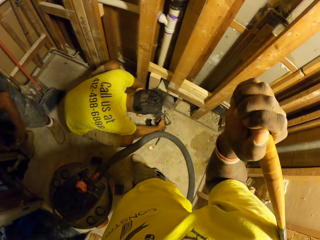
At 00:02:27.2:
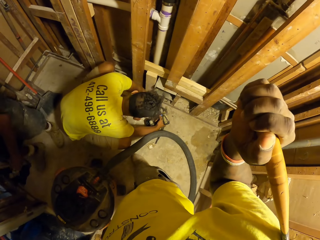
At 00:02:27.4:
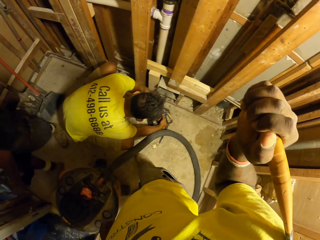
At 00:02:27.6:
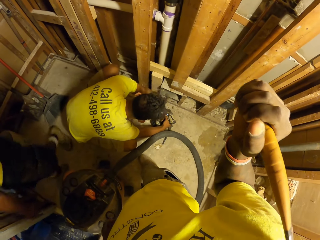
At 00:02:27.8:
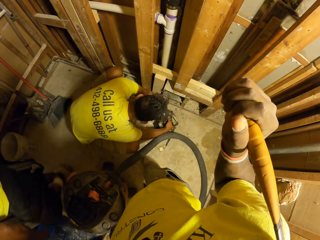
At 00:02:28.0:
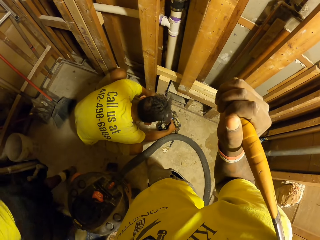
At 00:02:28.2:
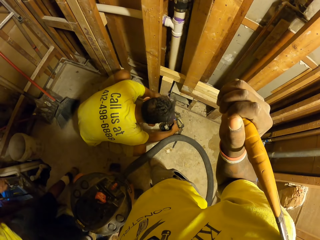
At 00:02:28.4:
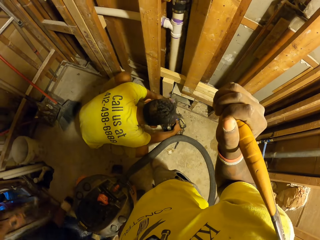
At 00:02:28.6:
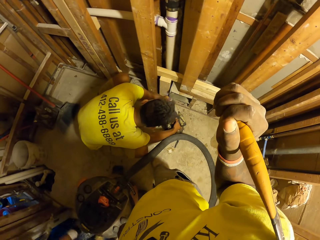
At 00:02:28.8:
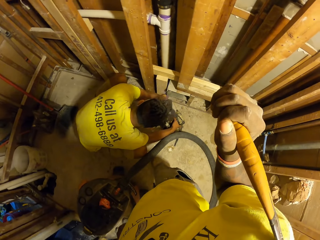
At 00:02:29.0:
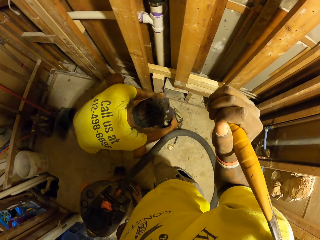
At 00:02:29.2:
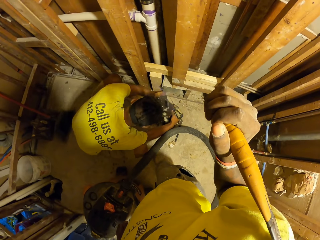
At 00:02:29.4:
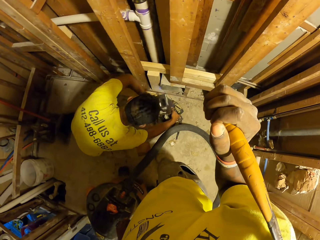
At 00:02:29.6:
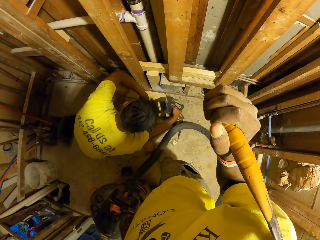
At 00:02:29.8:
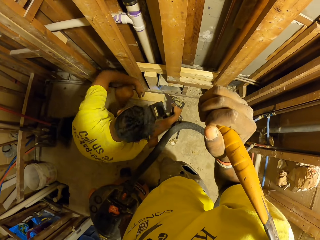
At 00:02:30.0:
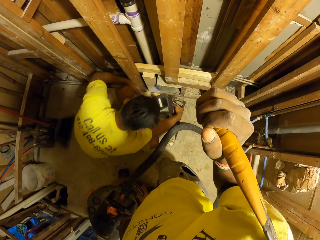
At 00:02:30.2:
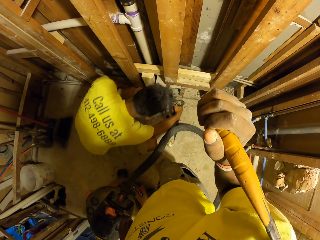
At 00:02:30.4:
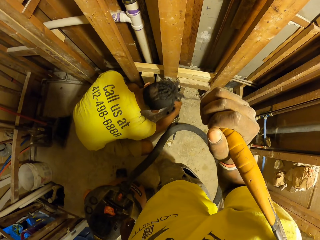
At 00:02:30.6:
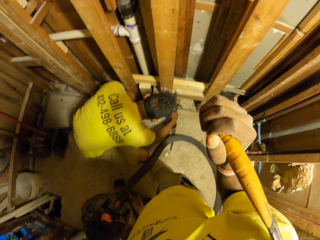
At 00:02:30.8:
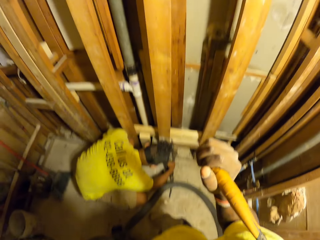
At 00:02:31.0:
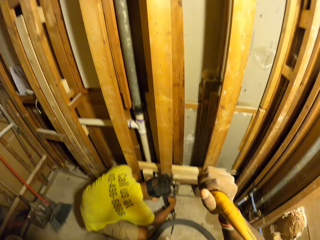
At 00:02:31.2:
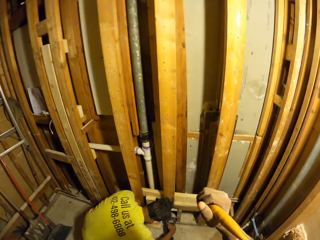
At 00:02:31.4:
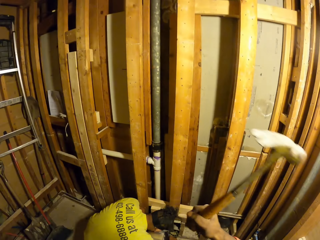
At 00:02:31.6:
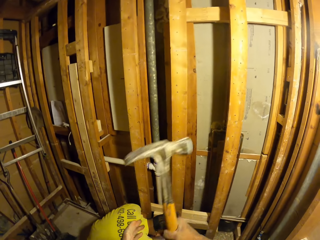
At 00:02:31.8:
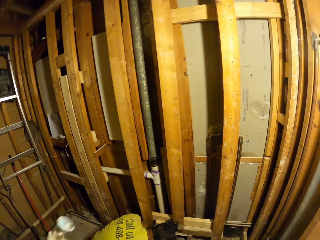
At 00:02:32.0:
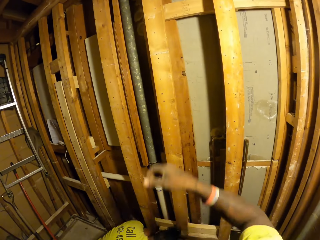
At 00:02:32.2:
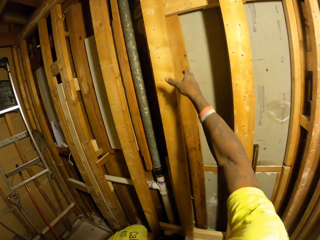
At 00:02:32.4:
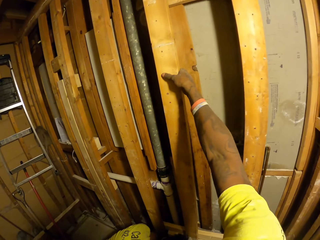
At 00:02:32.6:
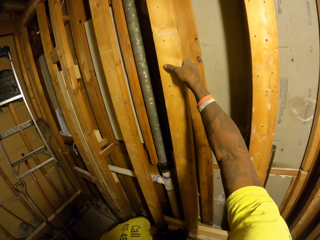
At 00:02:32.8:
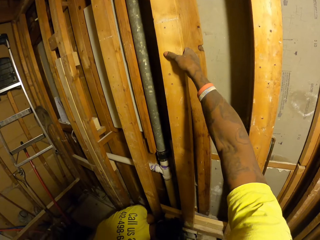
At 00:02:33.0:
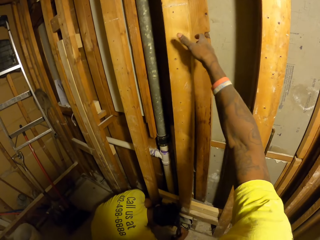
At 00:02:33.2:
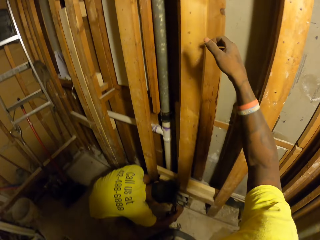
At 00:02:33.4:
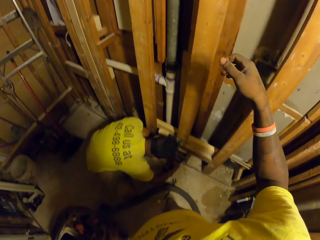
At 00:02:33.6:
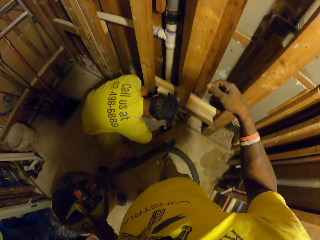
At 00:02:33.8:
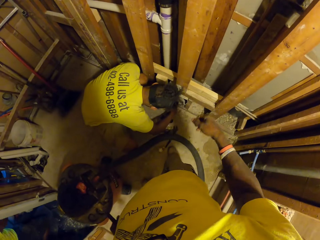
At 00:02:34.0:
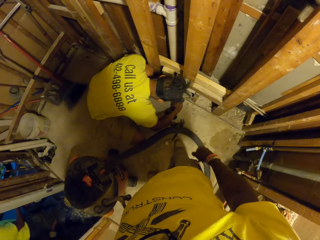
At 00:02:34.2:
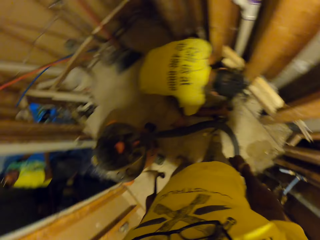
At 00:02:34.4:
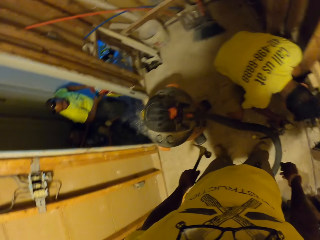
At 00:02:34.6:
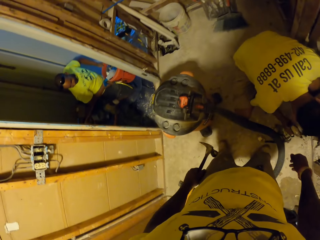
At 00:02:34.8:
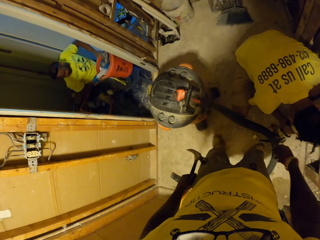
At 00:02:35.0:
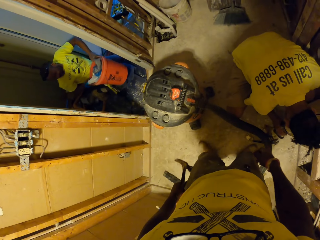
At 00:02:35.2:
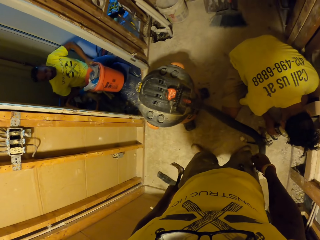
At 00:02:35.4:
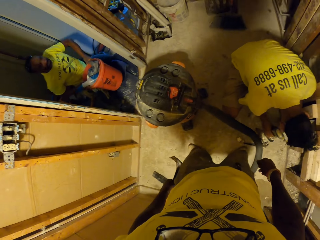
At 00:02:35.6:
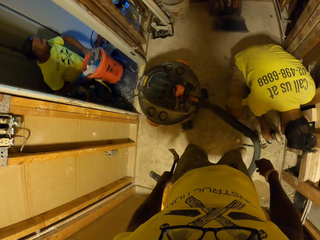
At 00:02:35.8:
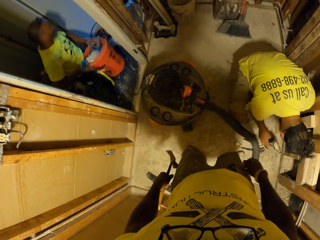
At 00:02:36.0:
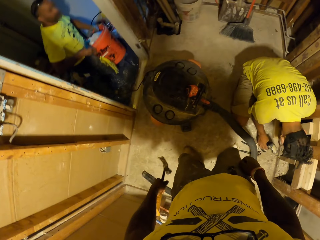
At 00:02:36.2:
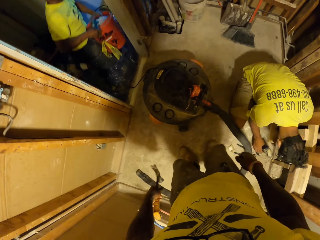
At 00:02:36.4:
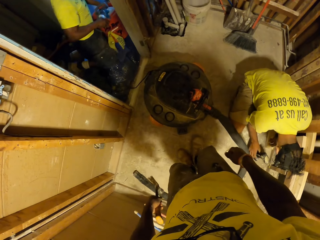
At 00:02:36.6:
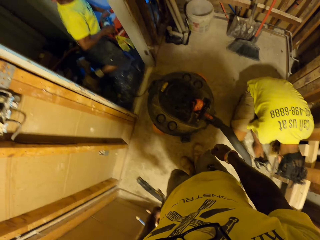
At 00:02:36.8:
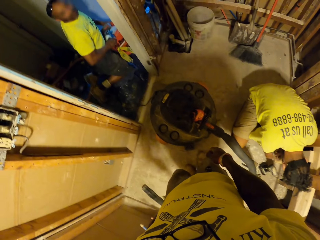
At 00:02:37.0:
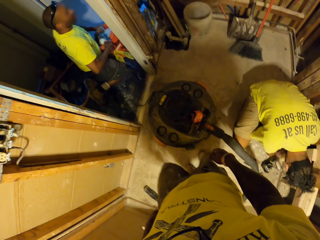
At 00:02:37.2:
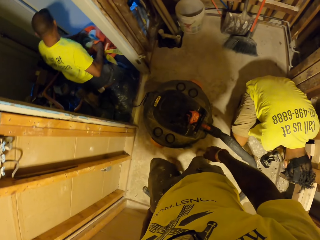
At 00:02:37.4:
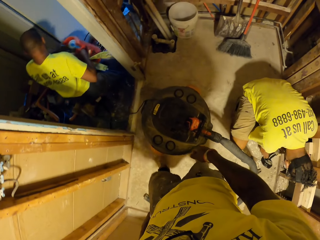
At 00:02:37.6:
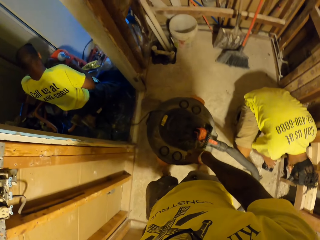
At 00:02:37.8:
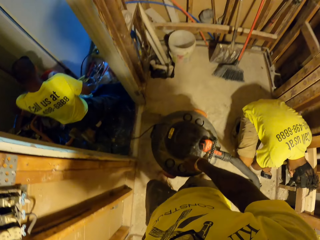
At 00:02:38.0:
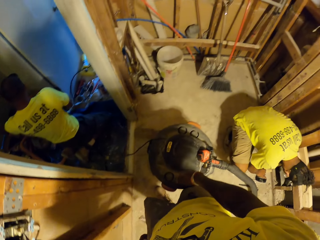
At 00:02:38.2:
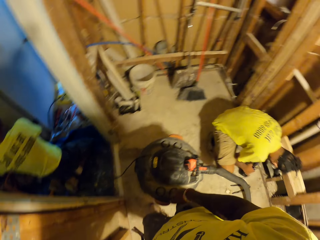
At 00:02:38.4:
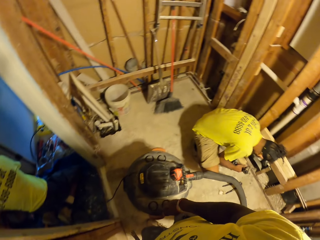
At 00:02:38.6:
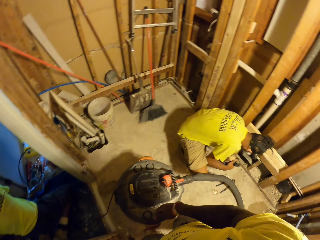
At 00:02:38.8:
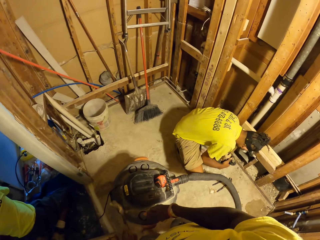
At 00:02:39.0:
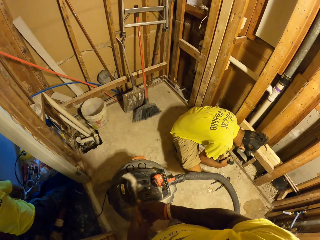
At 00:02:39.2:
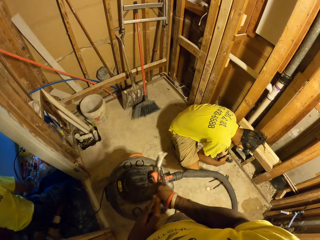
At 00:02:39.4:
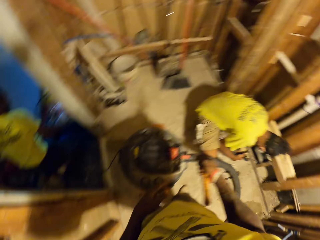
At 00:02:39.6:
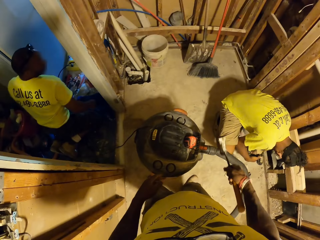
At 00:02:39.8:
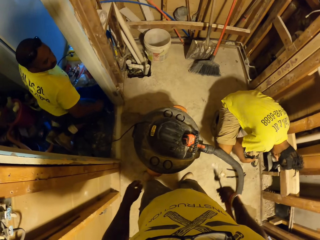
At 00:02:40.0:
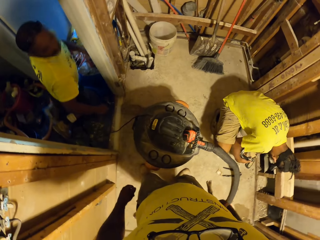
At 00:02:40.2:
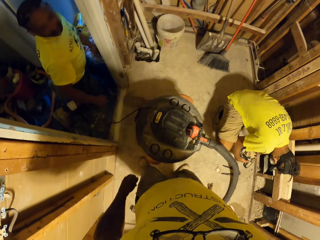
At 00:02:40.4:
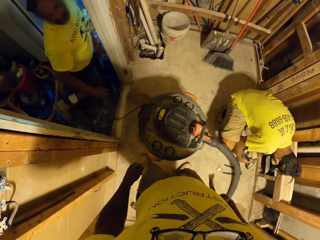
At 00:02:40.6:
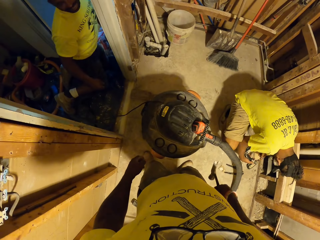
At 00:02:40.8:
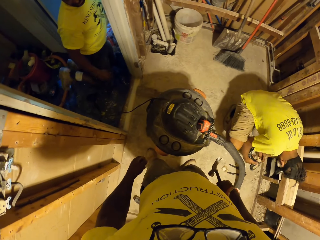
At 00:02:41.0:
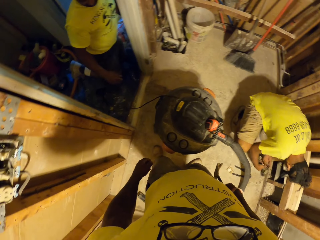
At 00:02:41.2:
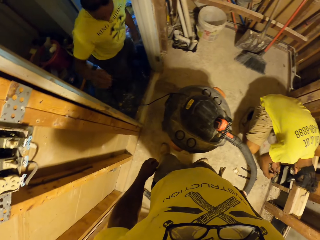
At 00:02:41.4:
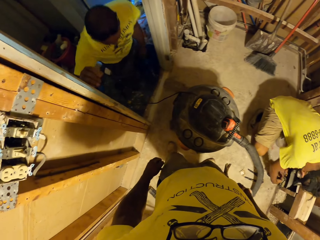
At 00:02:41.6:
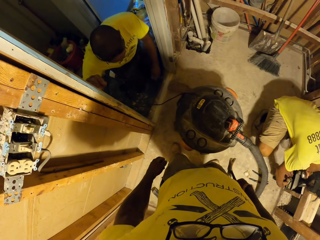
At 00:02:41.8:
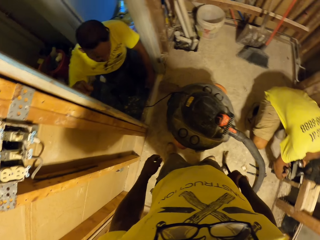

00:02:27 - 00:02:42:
A man places the hammer in her shoulders. The man drills a hole into the wall with the driller. Another man does something. The camera wearer passes the hammer from his right hand to his left hand. He touches the wall with his right hand. He holds the wood with his right hand. The other man carries trash with both hands. The first man carries dust with a dustbin. The other man drops the trash with both hands. The camera wearer passes the hammer from his left hand to his right hand.

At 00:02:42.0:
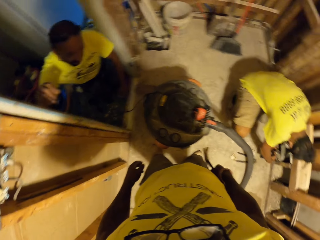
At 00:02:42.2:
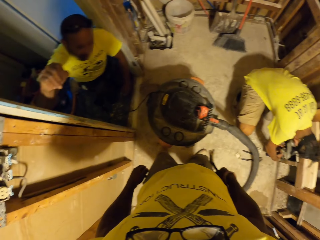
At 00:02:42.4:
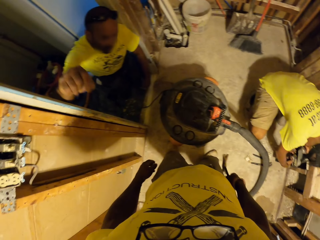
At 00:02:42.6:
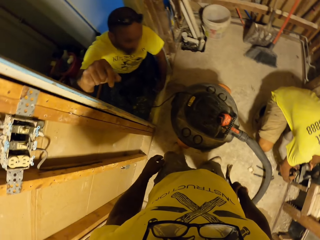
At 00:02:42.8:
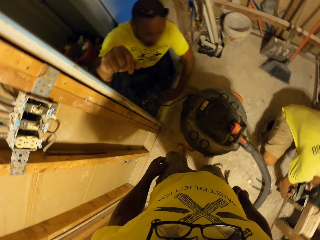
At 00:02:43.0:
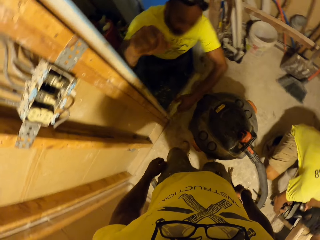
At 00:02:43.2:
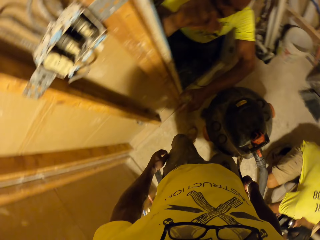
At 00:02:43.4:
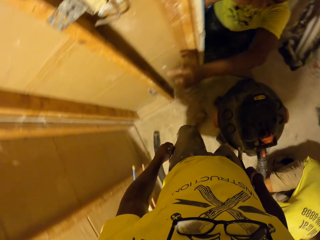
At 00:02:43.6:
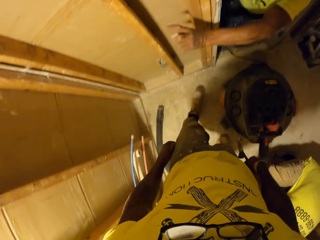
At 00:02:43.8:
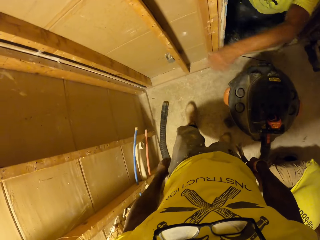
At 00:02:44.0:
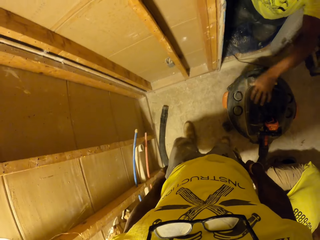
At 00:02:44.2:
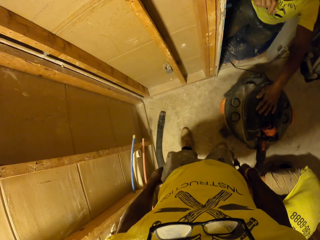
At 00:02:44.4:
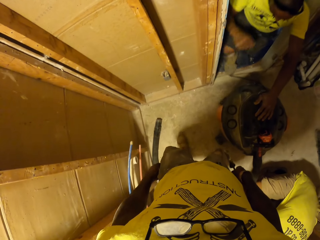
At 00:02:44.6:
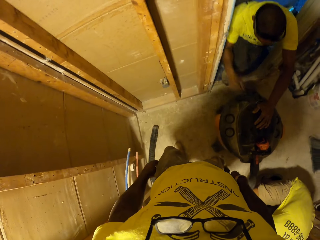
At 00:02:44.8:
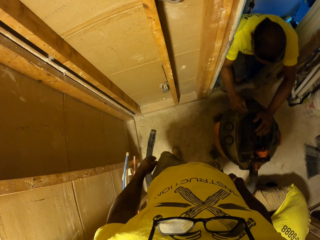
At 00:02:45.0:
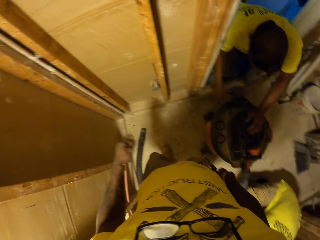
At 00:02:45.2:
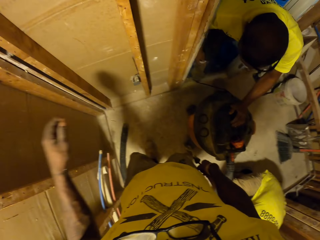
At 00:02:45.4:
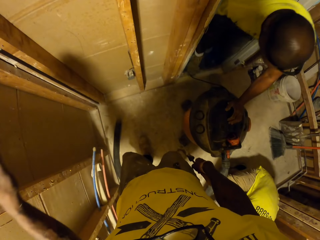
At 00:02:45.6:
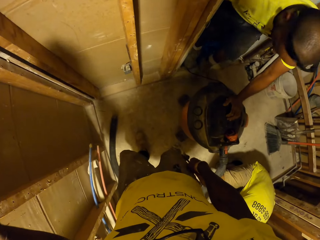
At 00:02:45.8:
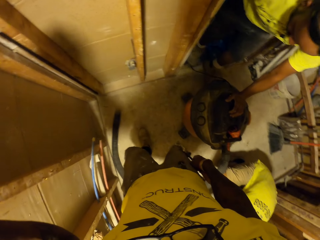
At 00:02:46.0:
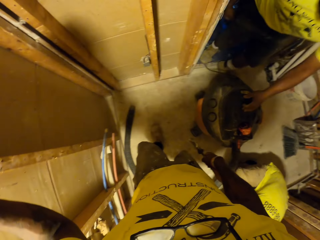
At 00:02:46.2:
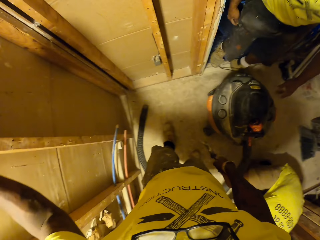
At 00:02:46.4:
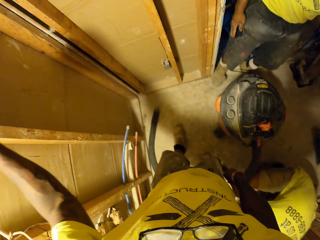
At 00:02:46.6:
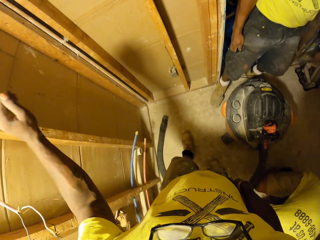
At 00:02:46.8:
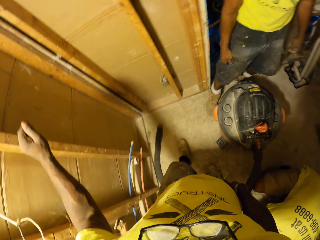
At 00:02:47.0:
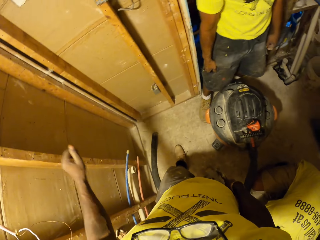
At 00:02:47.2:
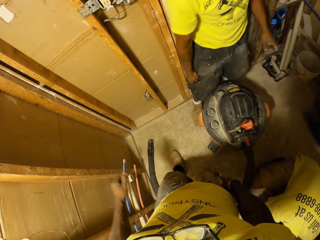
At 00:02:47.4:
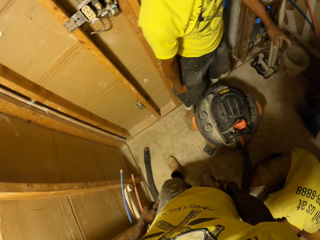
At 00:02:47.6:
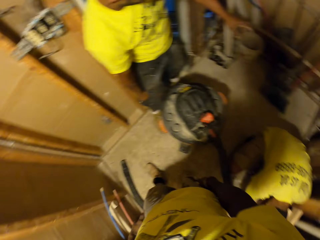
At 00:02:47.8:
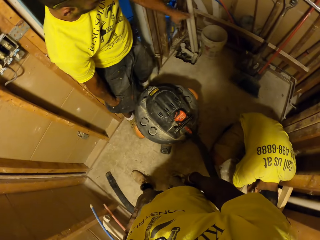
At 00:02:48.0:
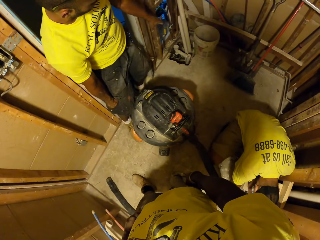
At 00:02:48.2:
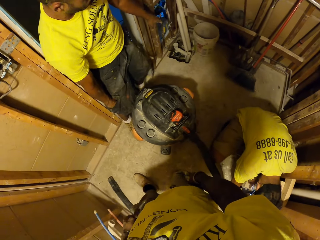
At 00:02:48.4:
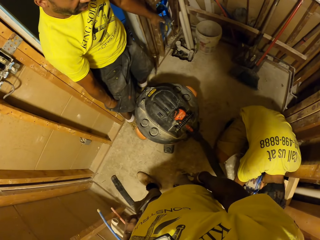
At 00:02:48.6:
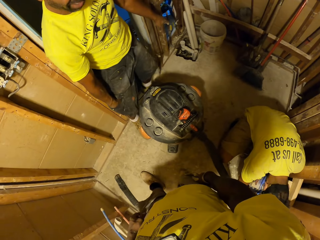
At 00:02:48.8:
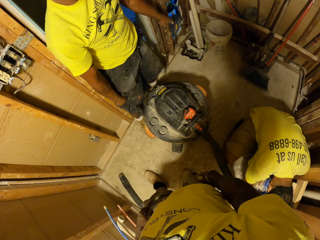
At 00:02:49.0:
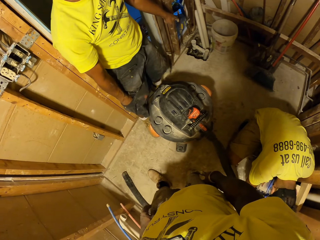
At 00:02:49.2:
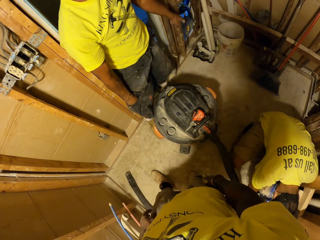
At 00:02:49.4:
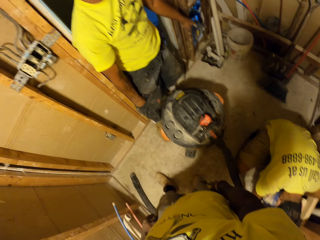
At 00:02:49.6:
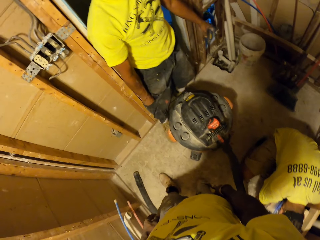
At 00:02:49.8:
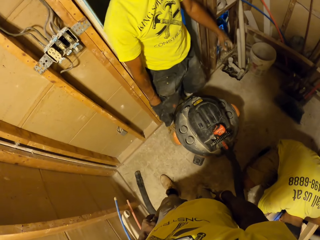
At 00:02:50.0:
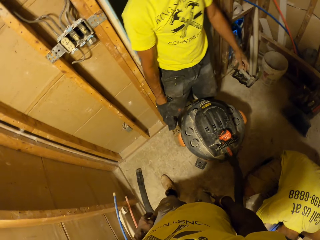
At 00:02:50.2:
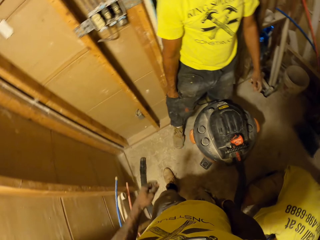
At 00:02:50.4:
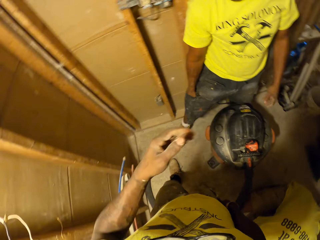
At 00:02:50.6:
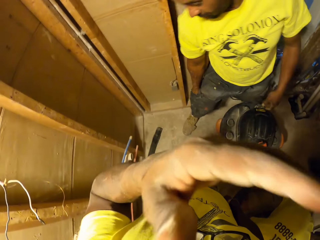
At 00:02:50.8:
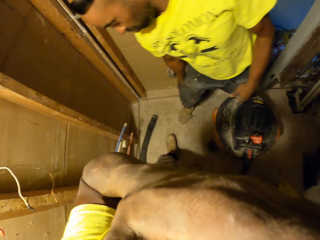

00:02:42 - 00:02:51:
The camera wearer interacts with the man. He lifts his hand. He touches the wall with his left hand.
